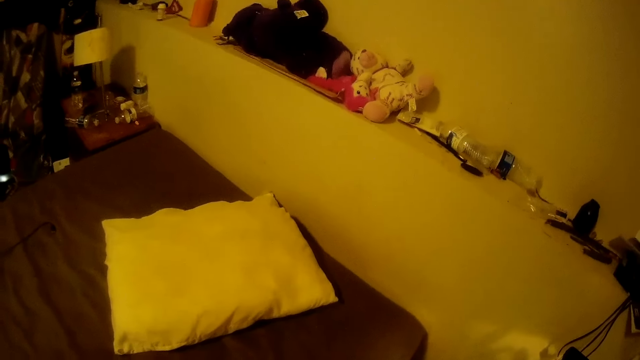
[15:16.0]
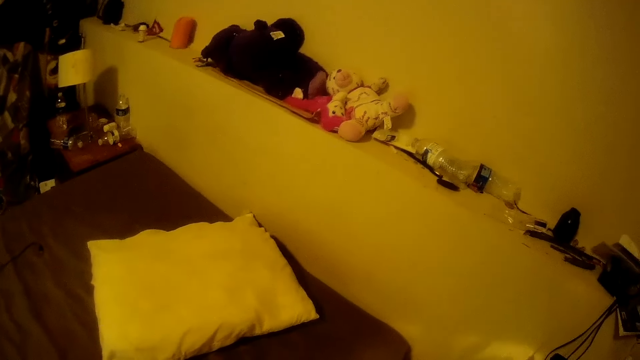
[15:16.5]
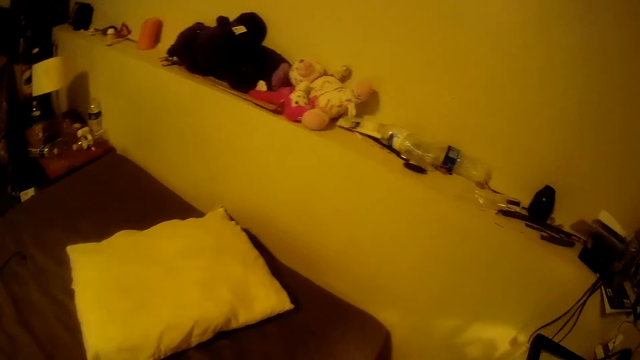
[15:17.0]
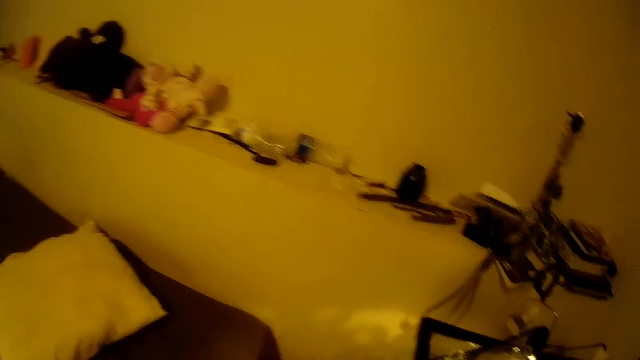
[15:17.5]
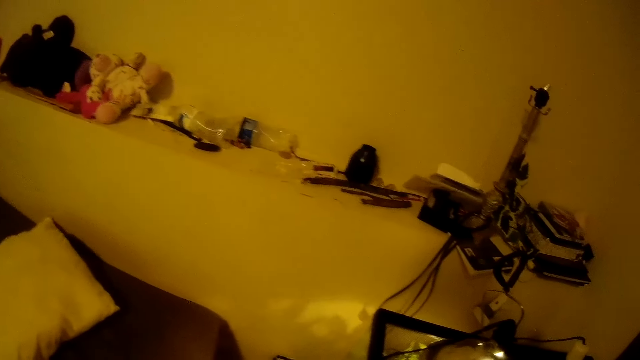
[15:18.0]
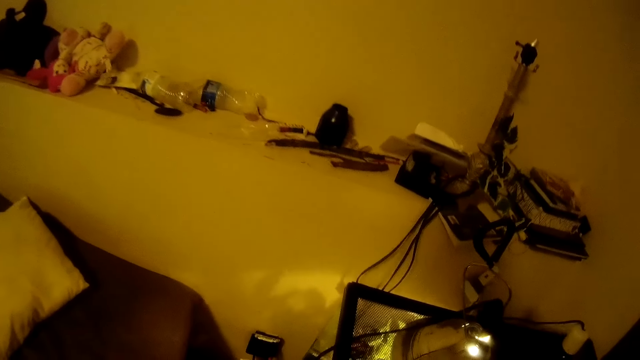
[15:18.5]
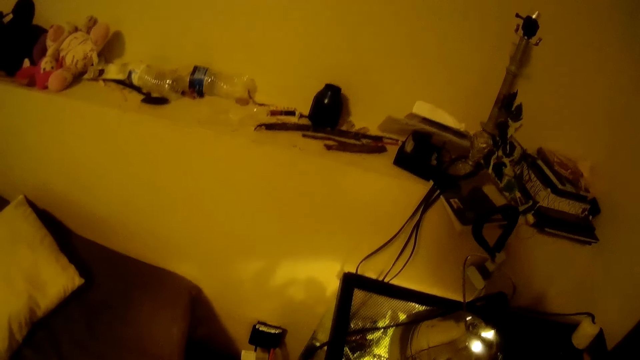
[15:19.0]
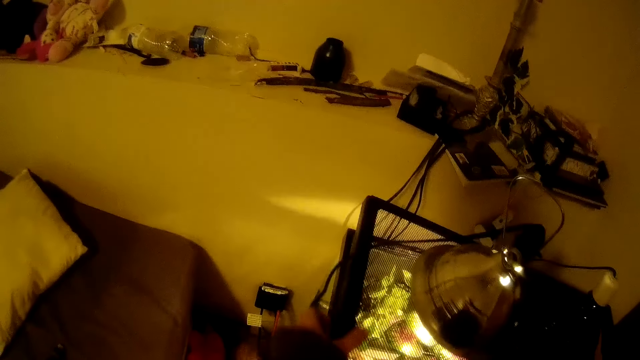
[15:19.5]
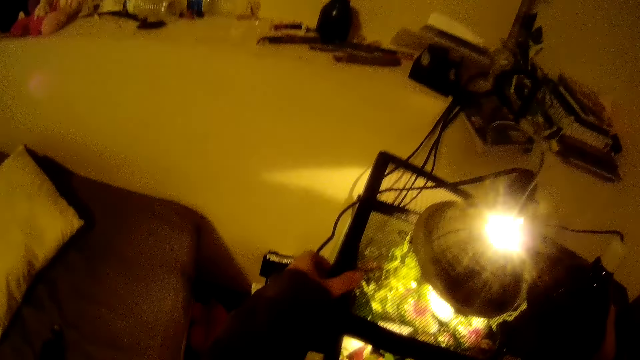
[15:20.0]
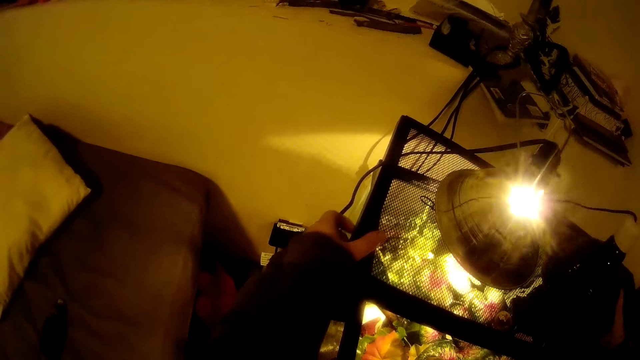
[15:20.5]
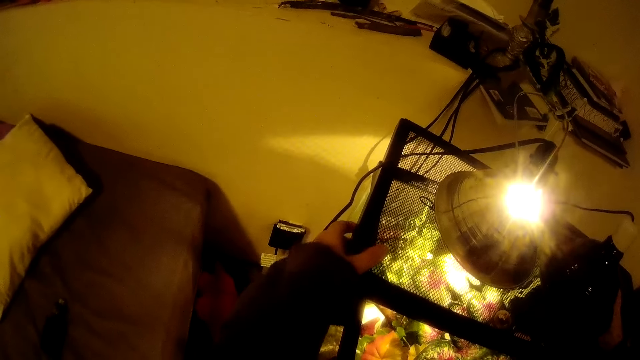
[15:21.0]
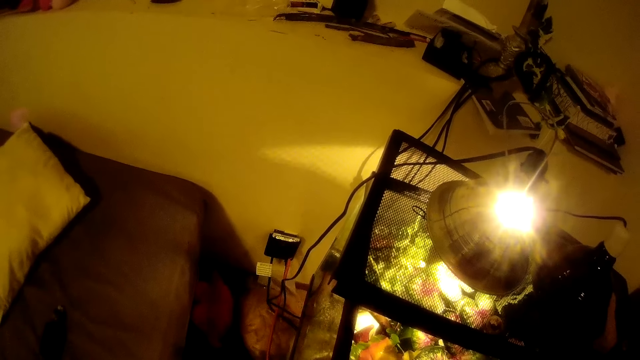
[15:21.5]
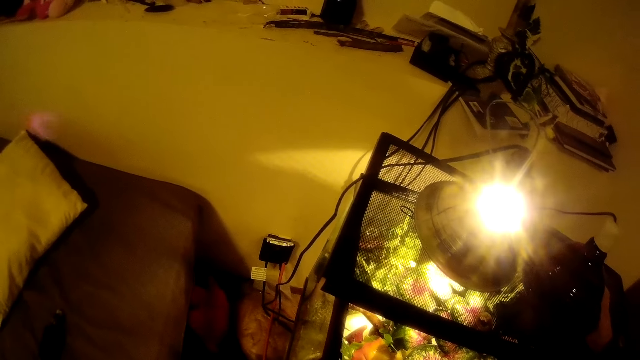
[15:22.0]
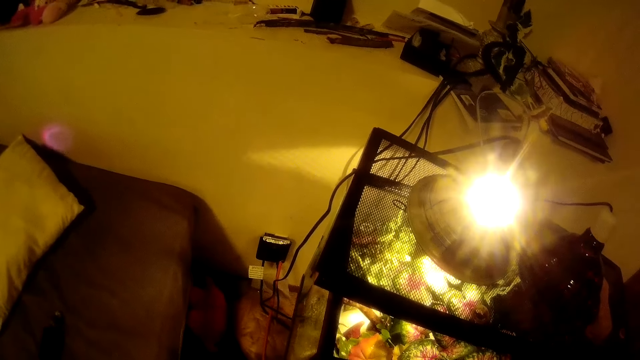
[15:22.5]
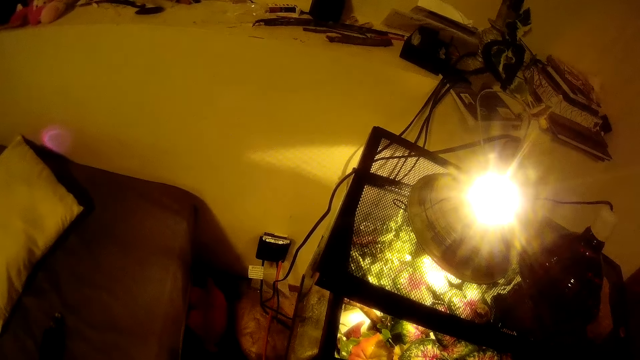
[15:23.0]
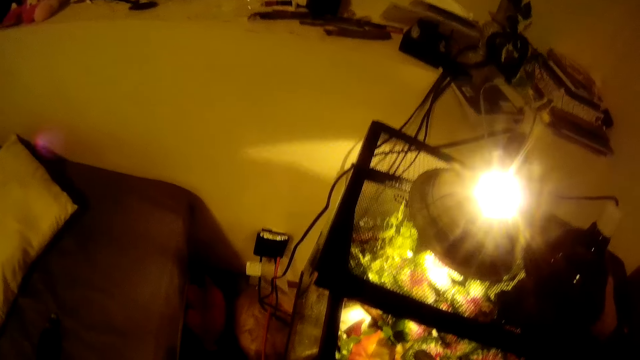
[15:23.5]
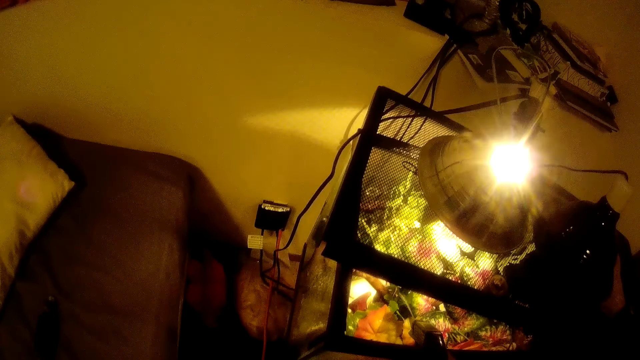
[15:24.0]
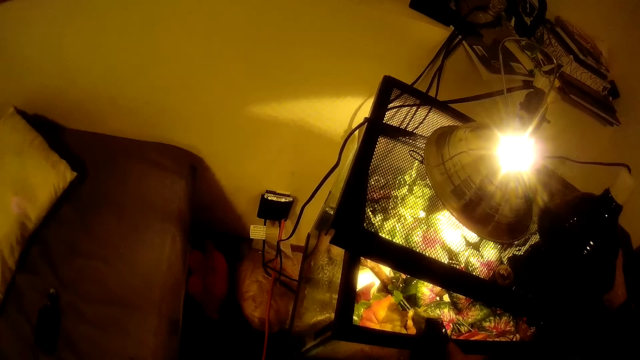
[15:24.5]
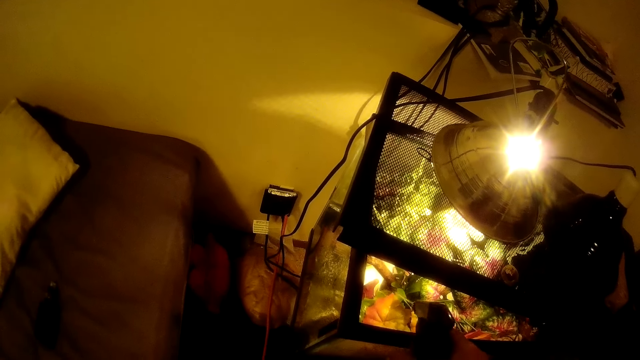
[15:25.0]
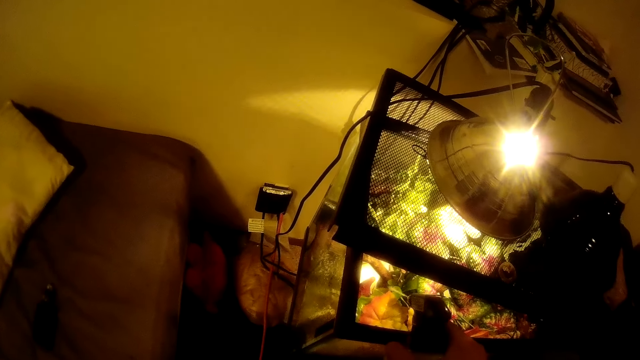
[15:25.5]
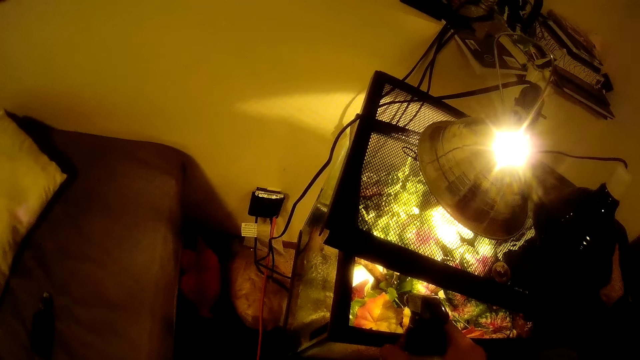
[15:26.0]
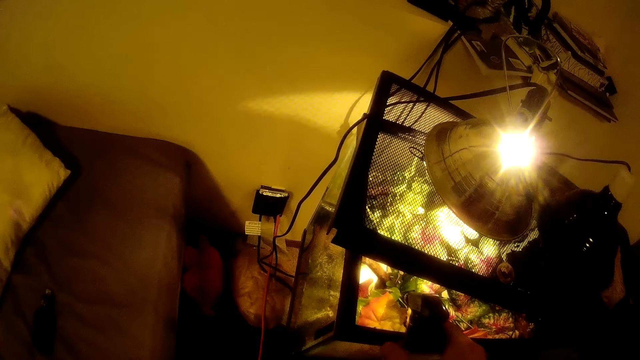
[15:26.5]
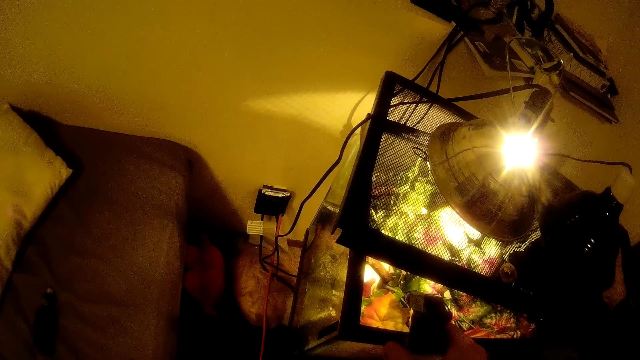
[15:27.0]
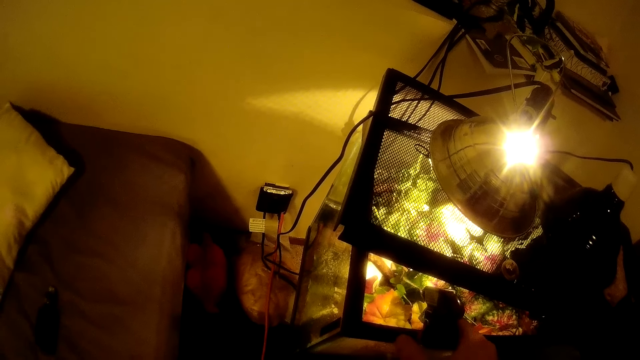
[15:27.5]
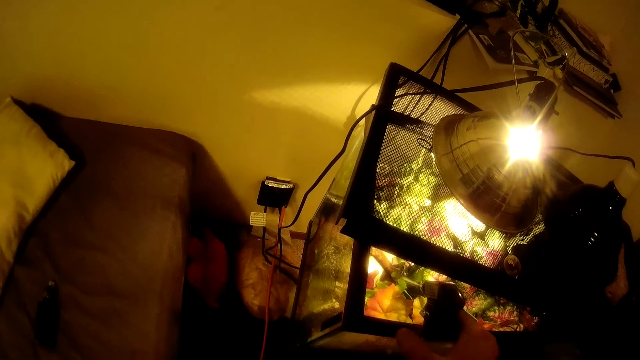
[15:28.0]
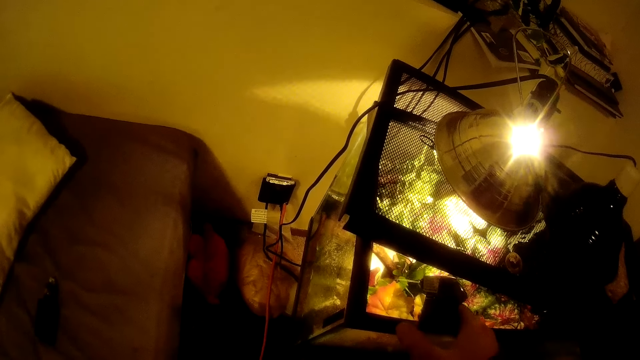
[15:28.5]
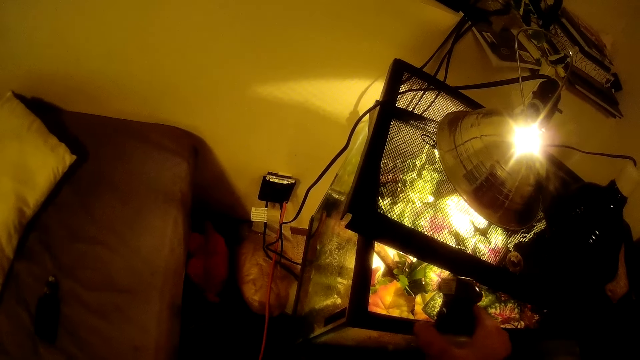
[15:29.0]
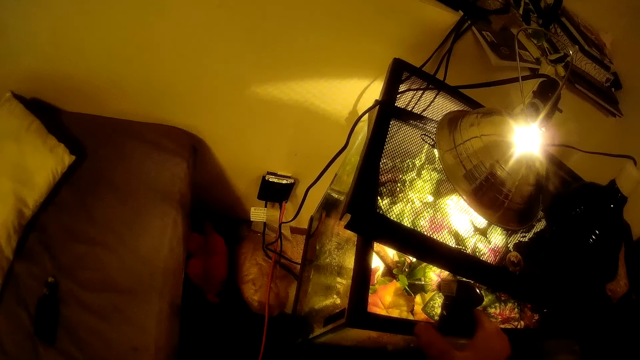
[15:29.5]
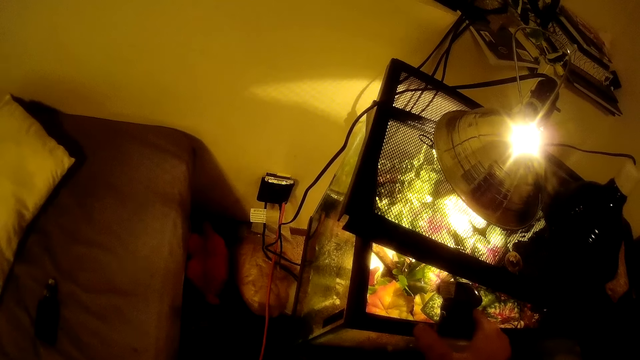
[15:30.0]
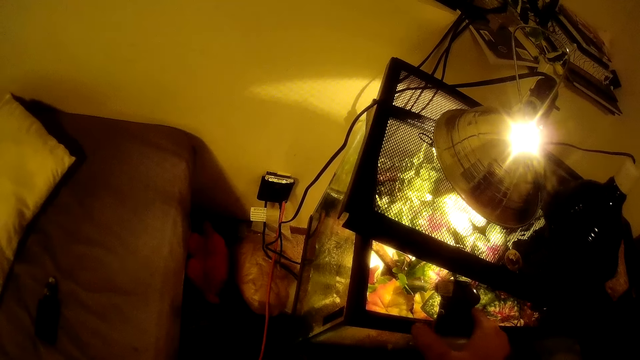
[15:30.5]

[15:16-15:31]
The camera wearer turns the head right. They swing a hand. They open a cover of a cage by the bed side. They water the flowers by the bed side using the spraying bottle.

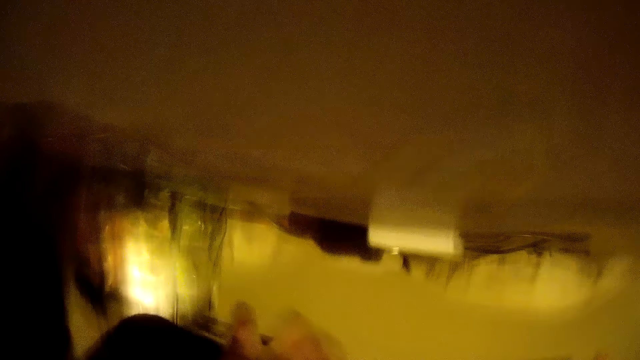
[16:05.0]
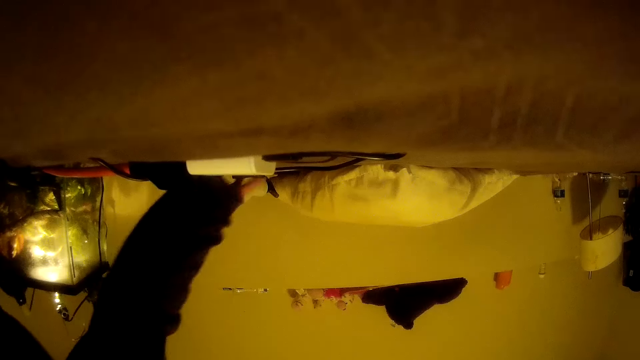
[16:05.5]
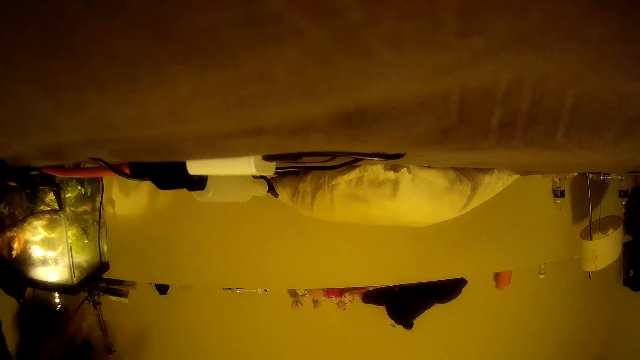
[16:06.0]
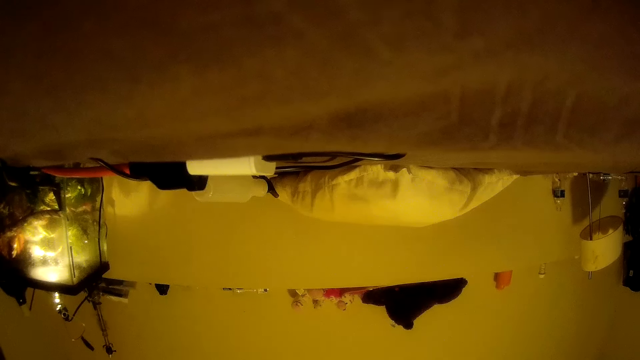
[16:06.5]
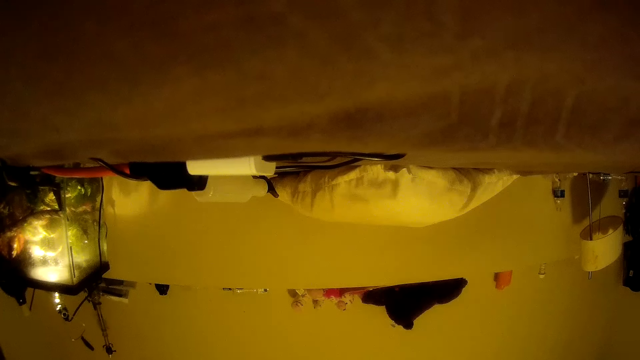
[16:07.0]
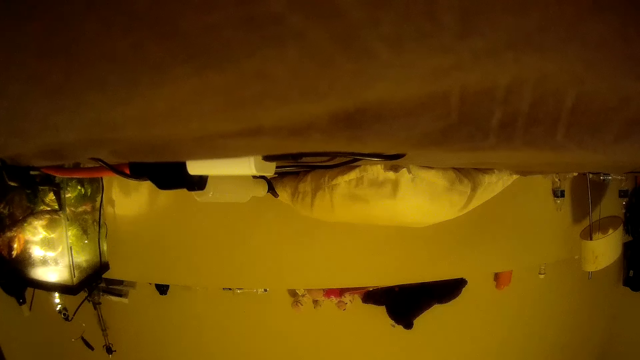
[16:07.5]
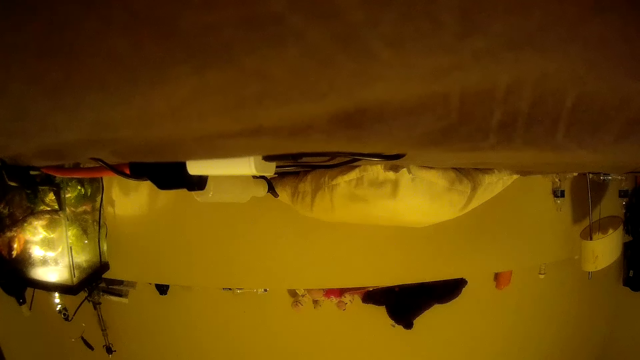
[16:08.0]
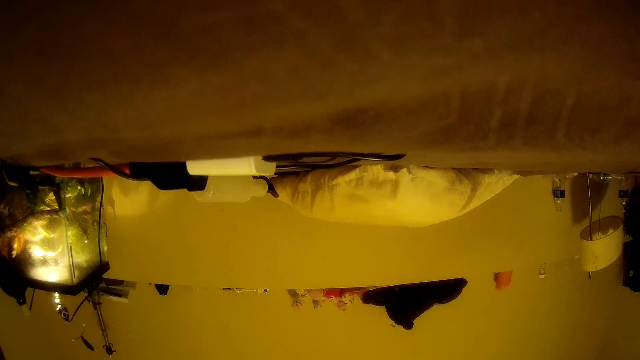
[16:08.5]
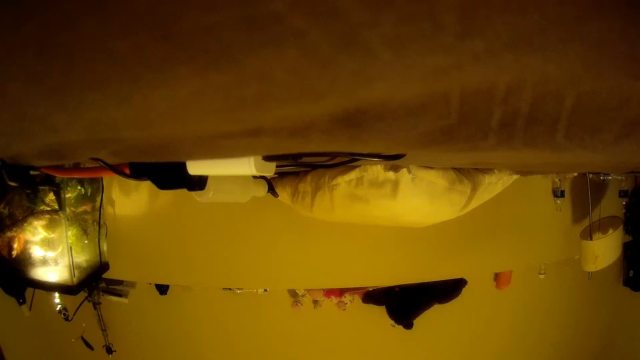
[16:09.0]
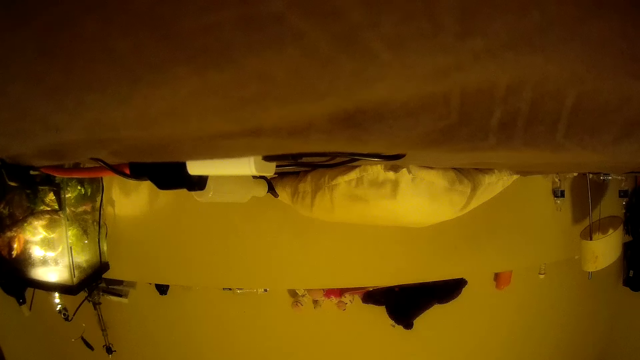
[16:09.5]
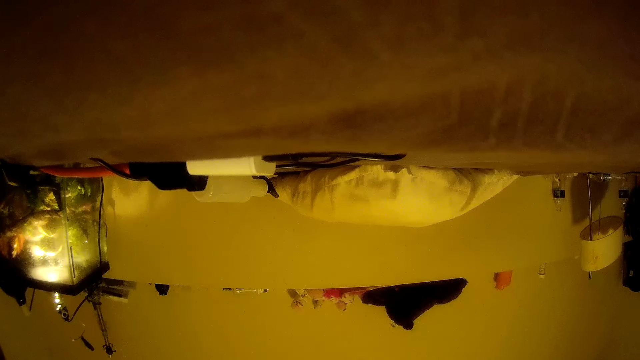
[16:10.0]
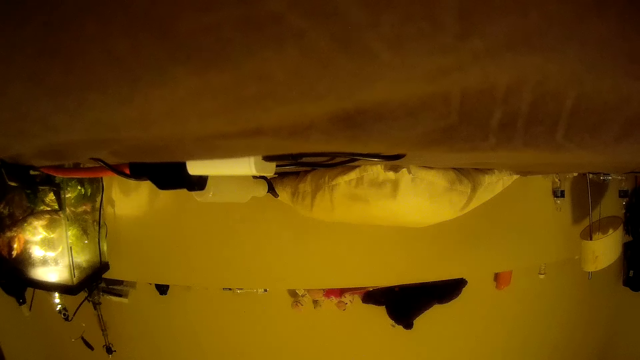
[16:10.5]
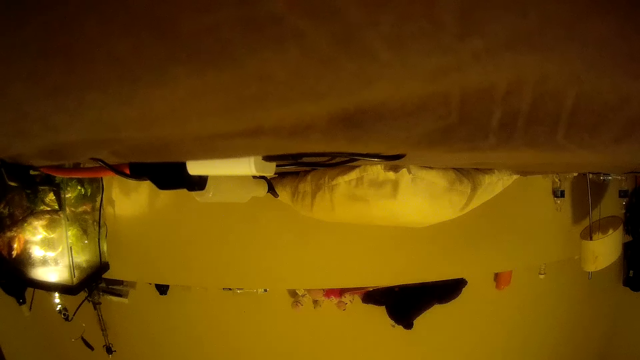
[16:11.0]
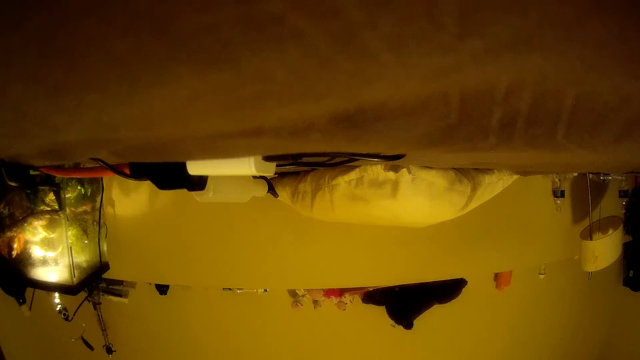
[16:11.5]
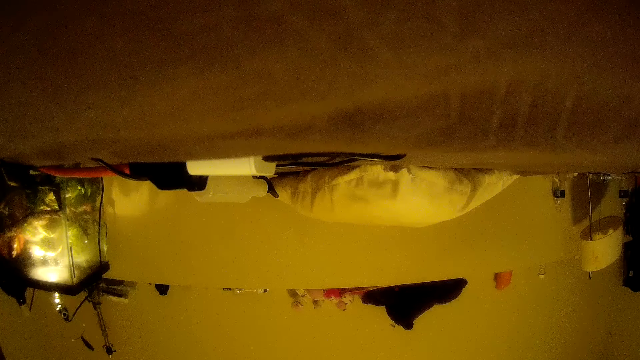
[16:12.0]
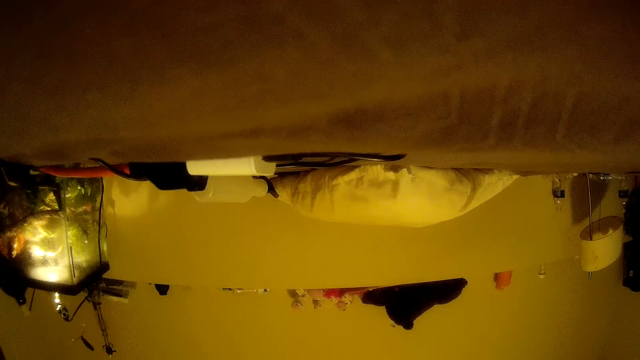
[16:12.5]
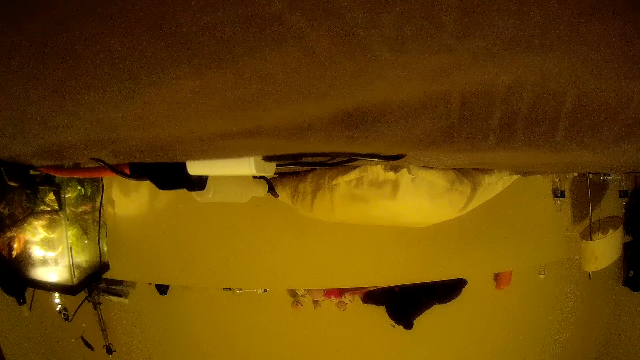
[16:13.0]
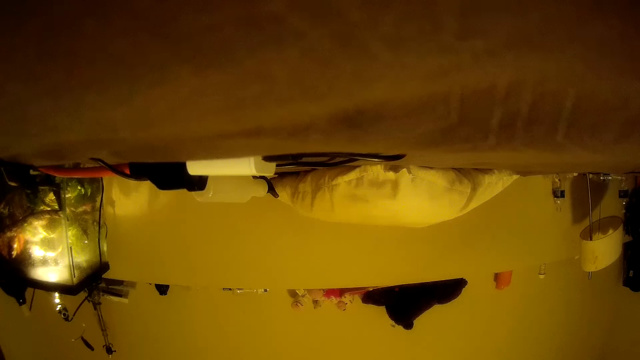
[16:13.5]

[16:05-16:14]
The camera wearer swings a hand. They pick up something. They stare at the wall. They drop the camera on the bed.
